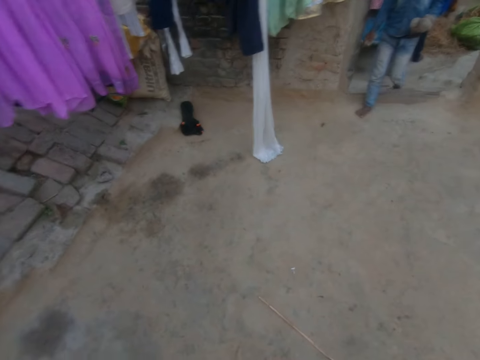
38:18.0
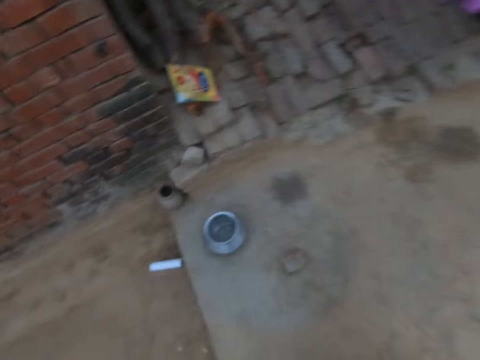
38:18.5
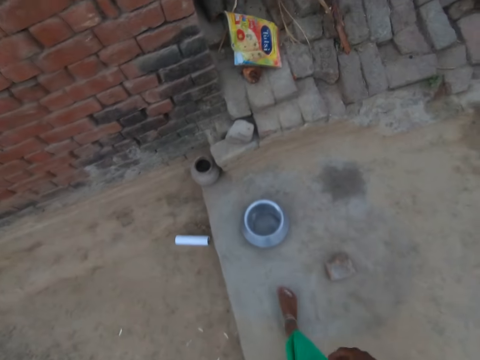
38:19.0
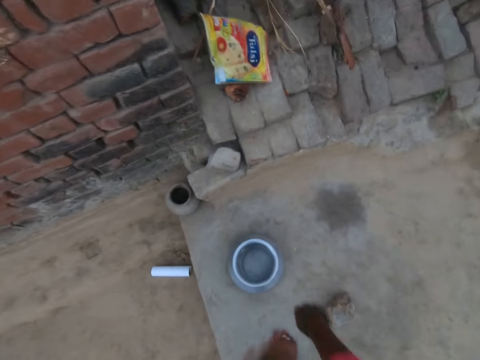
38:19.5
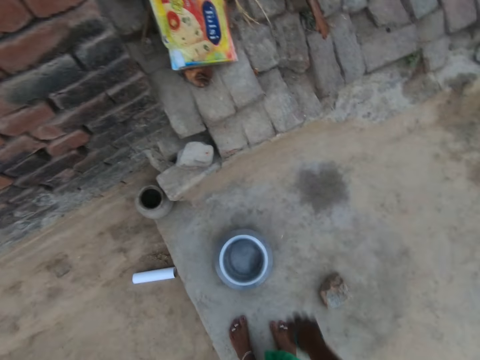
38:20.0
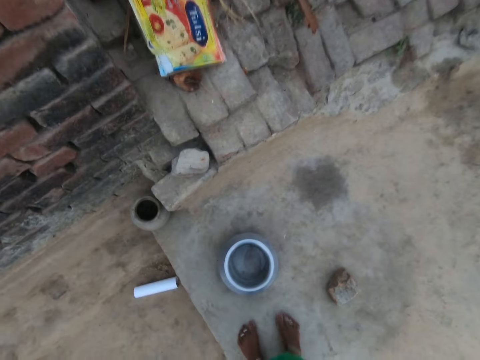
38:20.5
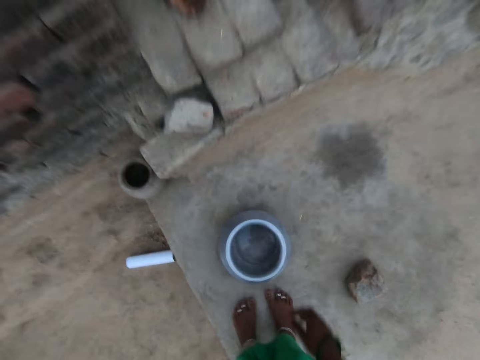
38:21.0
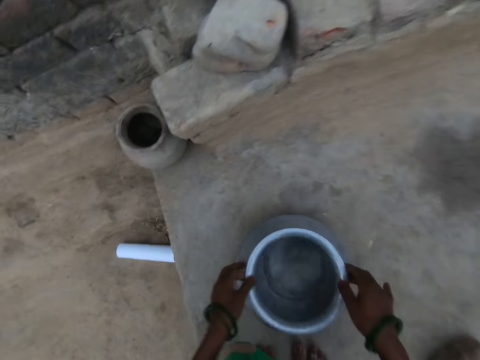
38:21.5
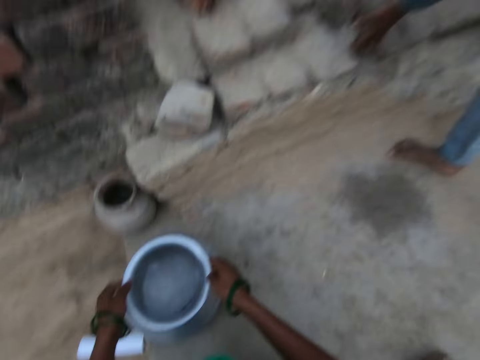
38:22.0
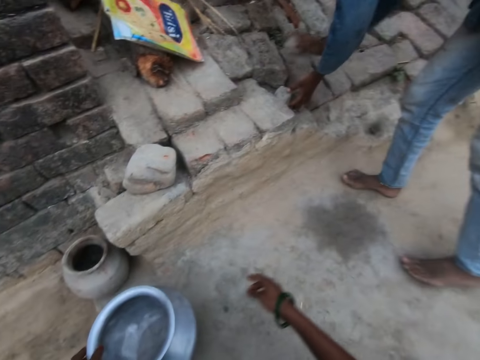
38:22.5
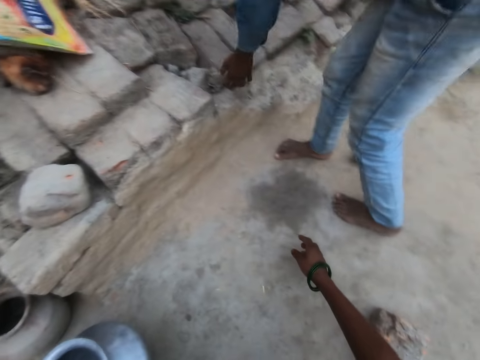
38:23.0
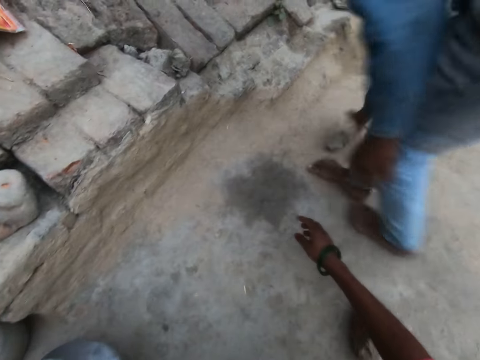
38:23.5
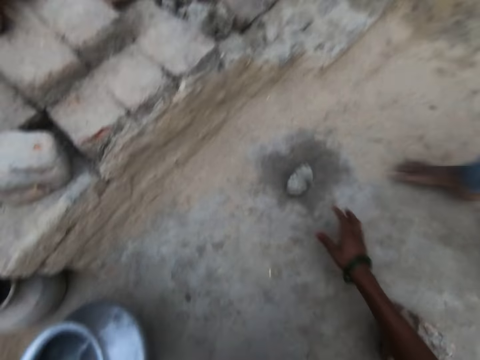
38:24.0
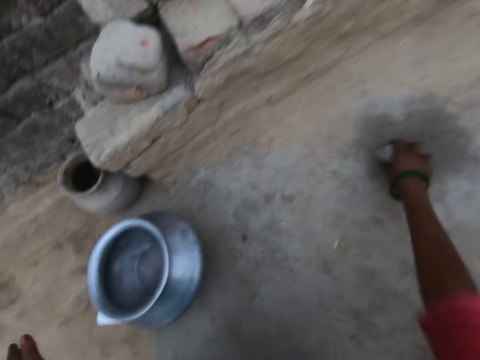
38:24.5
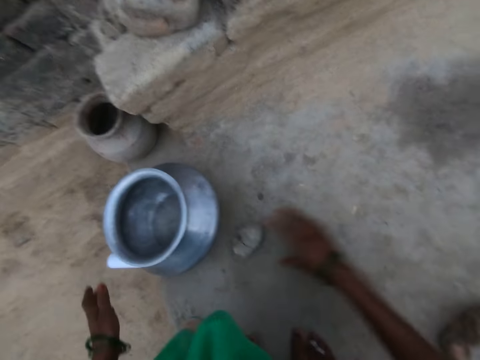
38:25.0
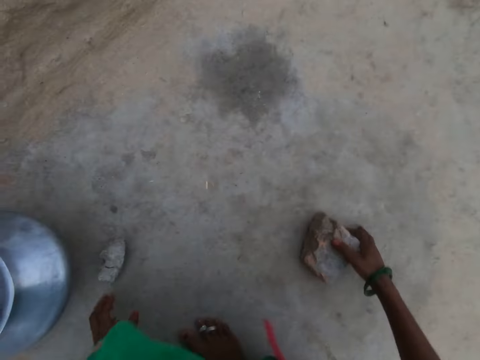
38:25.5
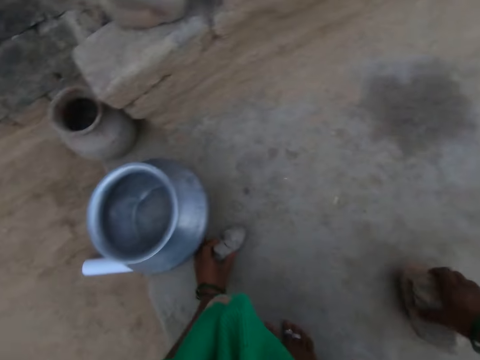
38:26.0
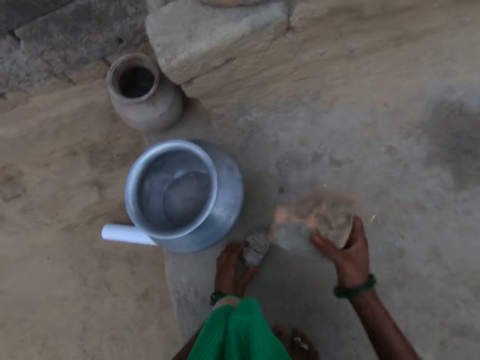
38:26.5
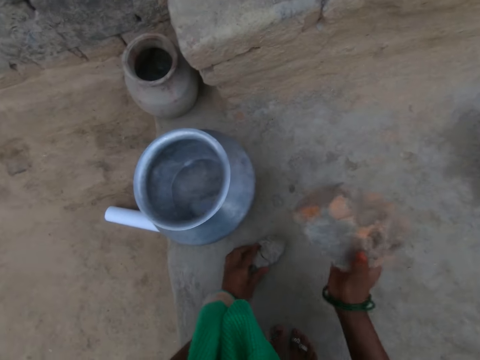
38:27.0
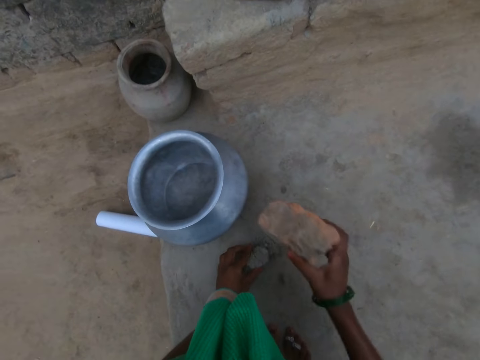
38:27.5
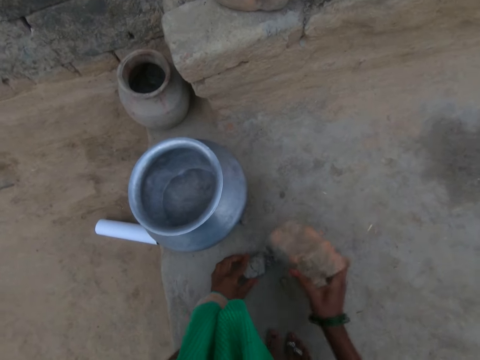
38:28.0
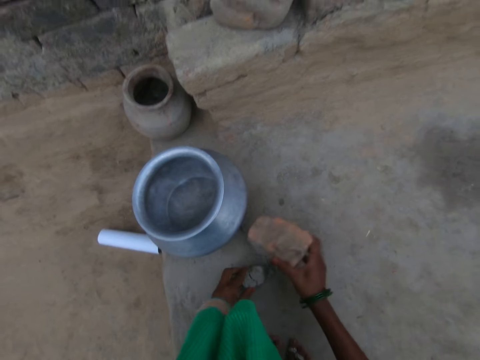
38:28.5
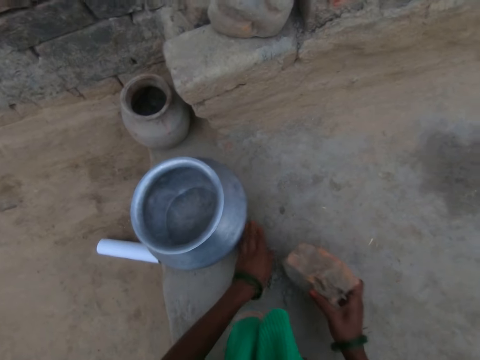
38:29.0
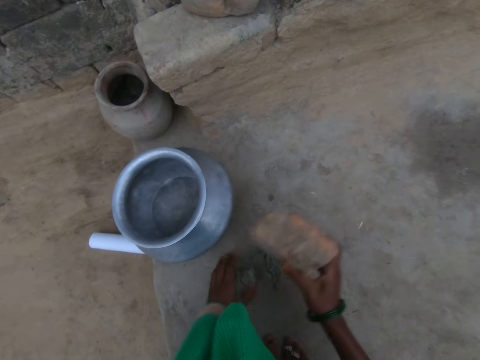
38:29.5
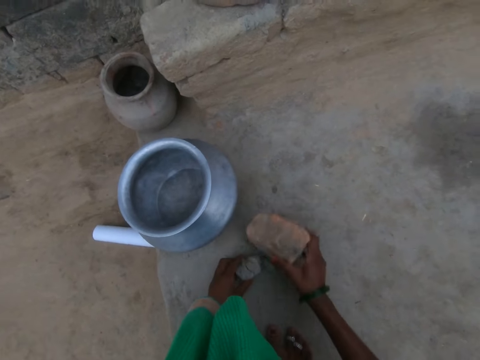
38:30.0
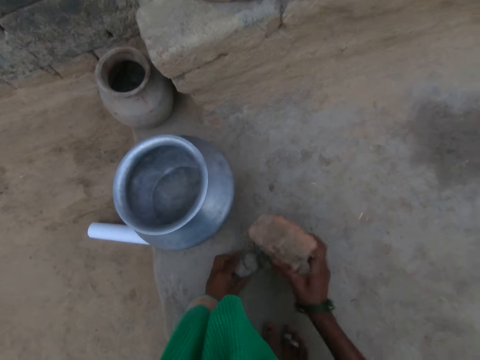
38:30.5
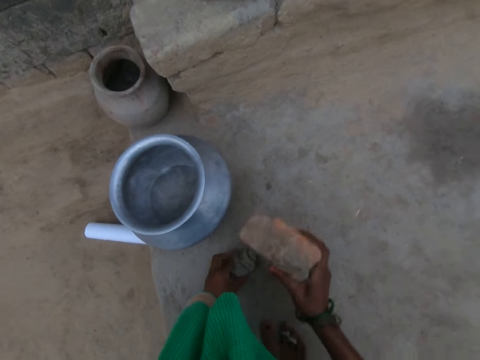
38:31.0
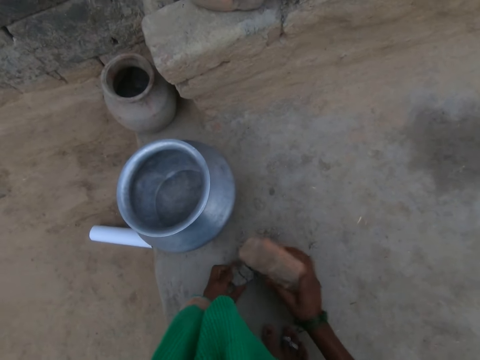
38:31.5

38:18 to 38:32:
A man walks towards the camera wearer. The camera wearer walks around the compound. He stops walking. He bends forward. He touches a pot on the ground. He moves the pot aside with both hands. Another man collects stones in front of the camera wearer. The camera wearer converses with the other man. He picks up a grey stone from the ground. He places the stone close to the pot. He picks up a brown stone with his left hand. He holds the grey stone with his left hand. He uses the brown stone to grind the grey stone.

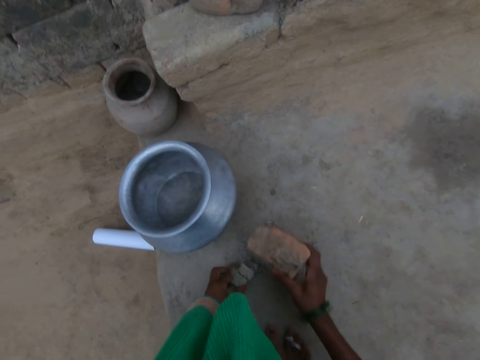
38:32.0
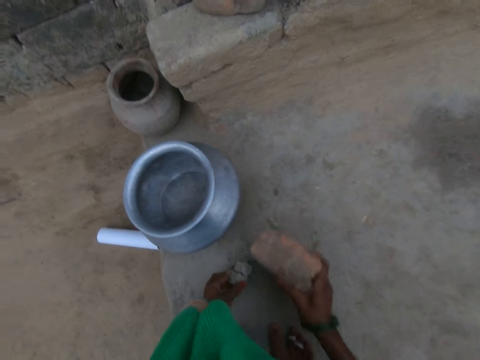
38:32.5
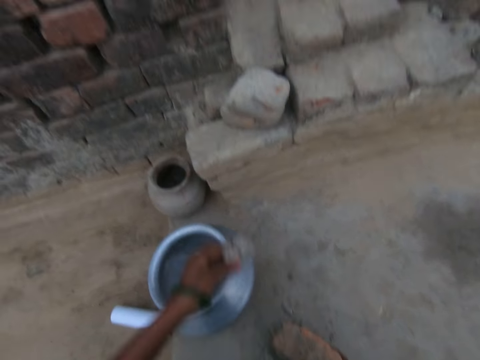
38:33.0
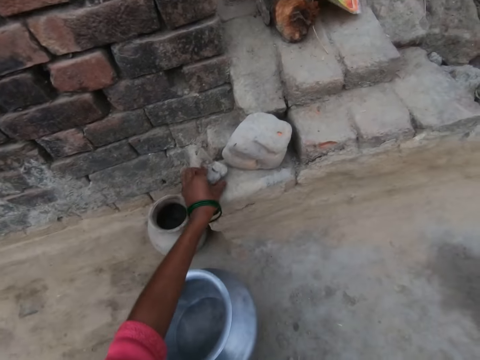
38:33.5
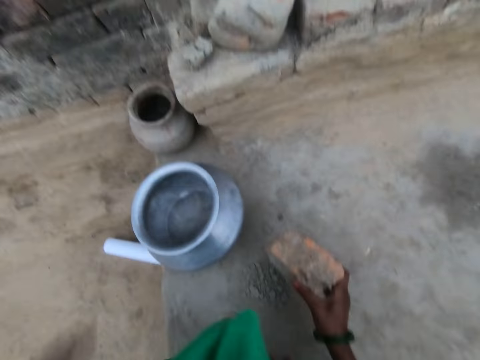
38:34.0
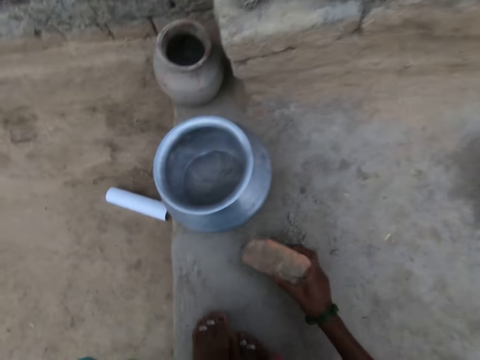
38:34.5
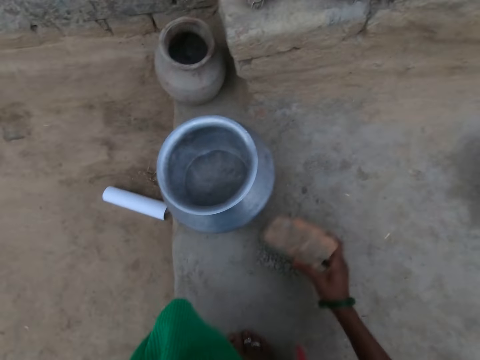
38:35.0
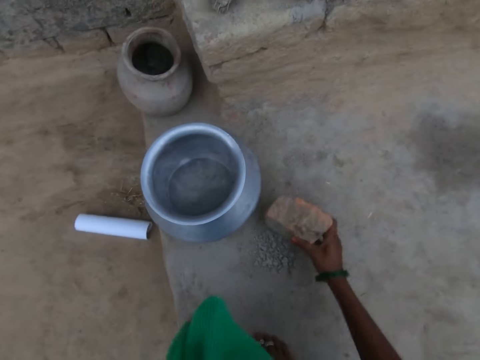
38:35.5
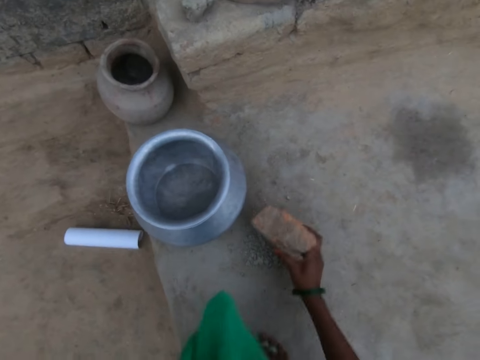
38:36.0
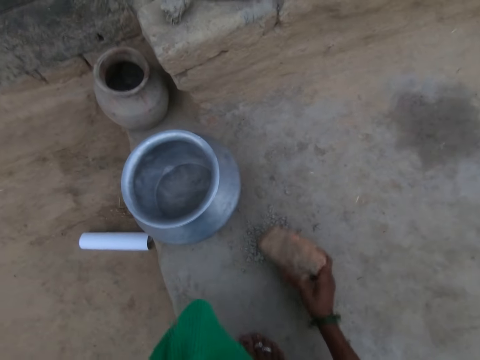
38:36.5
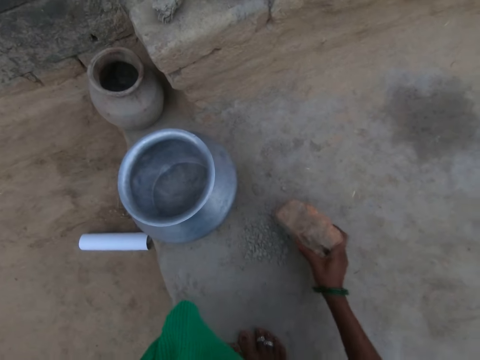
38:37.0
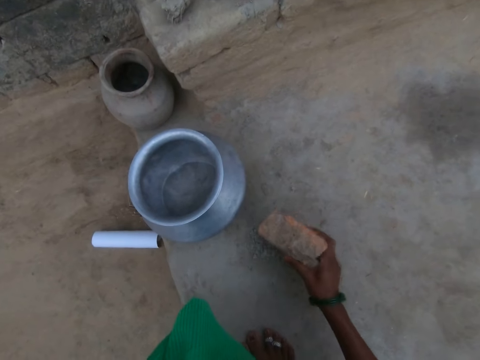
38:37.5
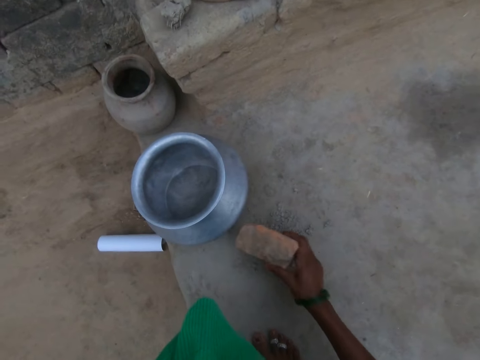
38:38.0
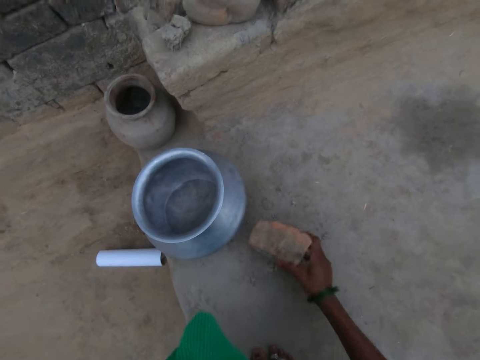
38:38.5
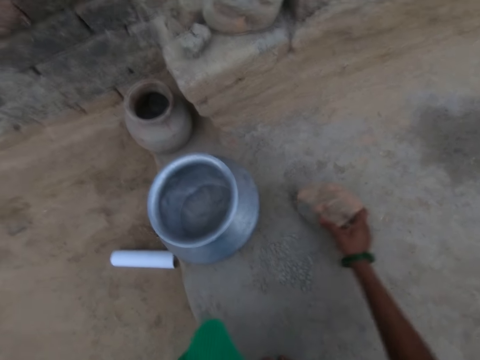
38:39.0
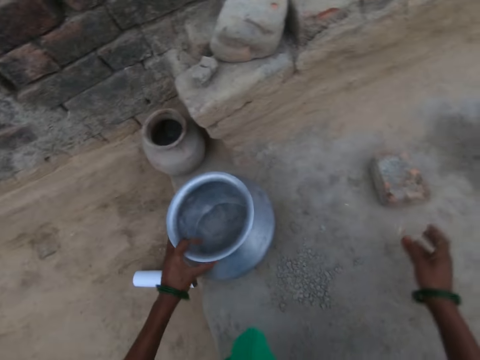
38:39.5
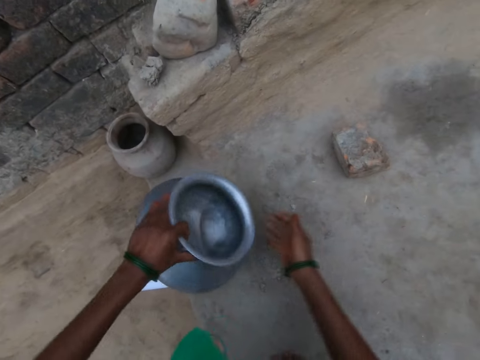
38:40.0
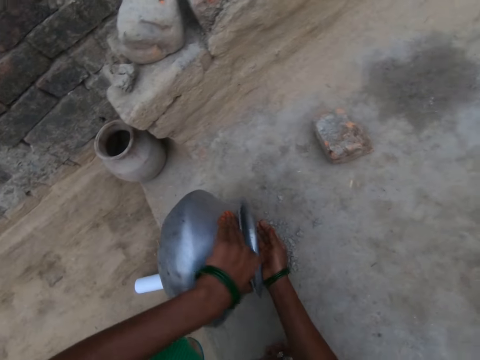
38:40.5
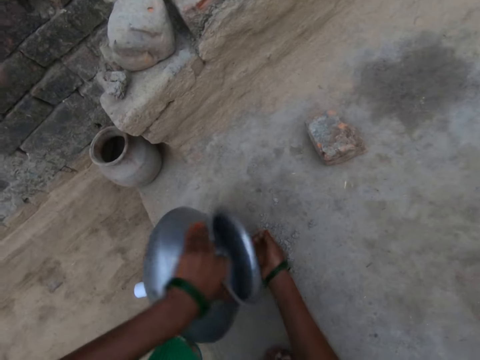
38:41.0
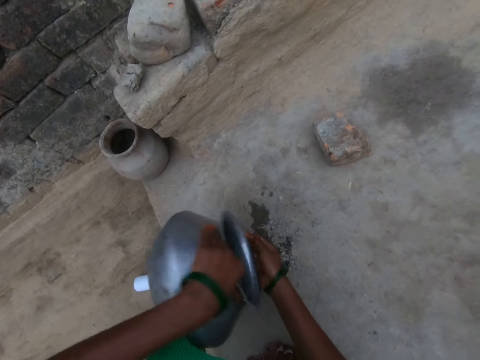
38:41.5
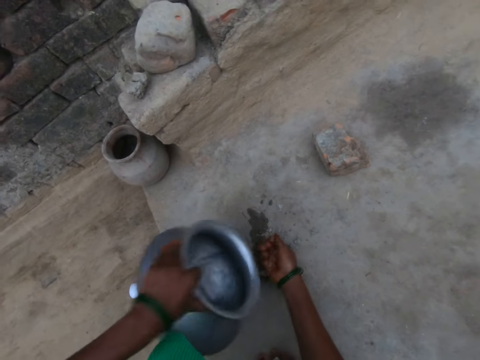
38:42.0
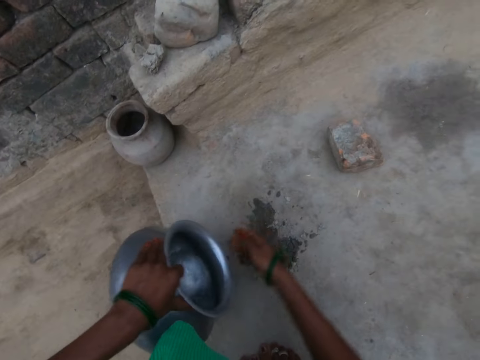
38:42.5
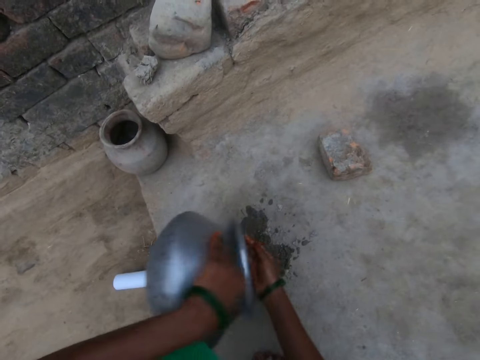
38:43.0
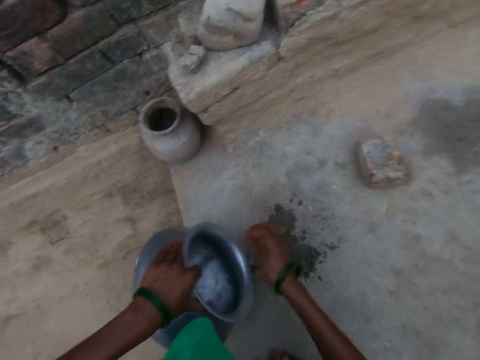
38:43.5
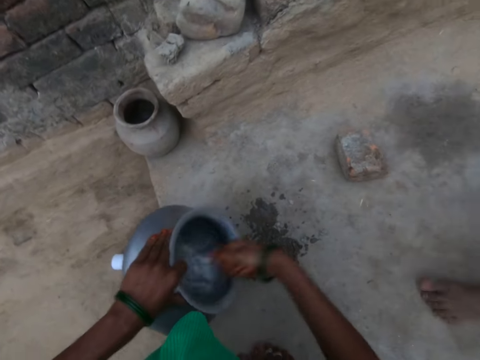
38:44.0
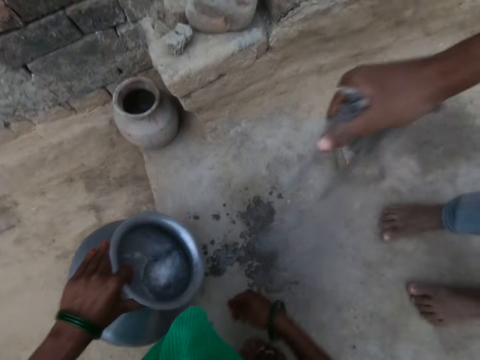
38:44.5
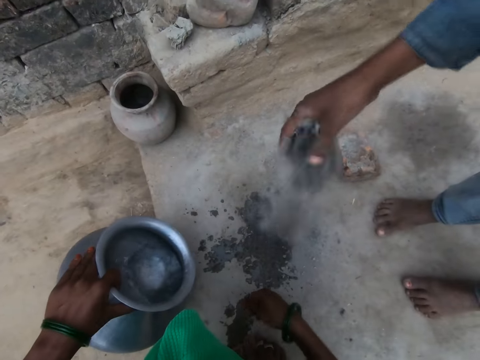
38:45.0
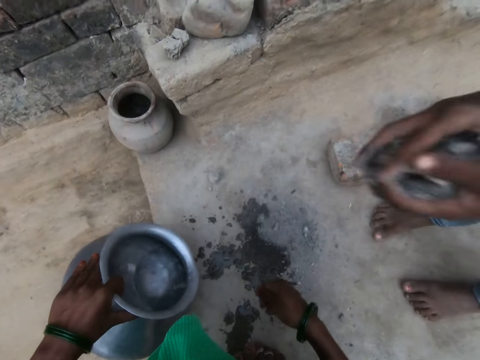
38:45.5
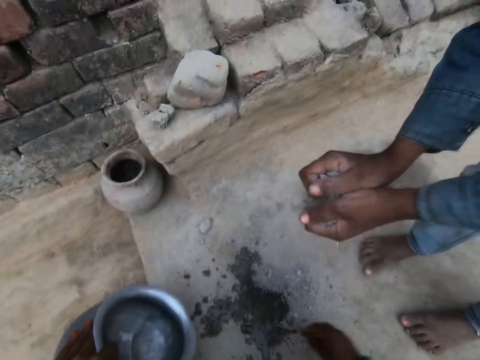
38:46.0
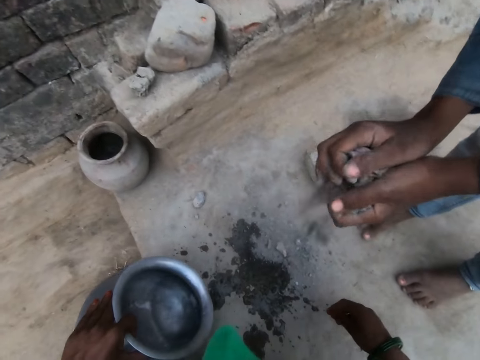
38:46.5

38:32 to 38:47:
The camera wearer places the grey stone with some blocks. He grinds the stone on the ground. He puts the brown stone to the side. He holds the pot with his left hand. He tilts the pot to the side. He pours some water on his right hand. He pours the water in his hand on the ground stone. A man pours sand or soot on the crushed stones.
